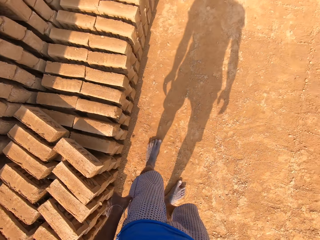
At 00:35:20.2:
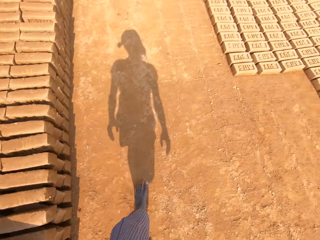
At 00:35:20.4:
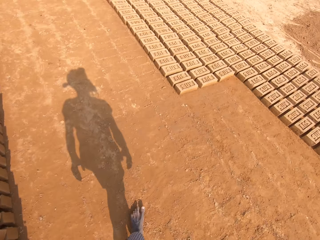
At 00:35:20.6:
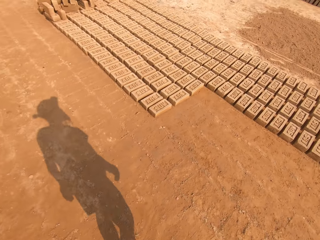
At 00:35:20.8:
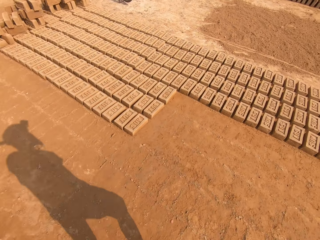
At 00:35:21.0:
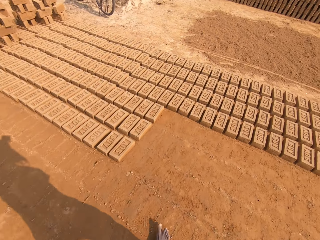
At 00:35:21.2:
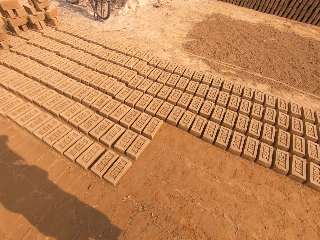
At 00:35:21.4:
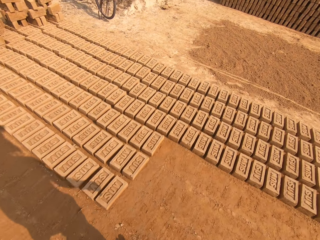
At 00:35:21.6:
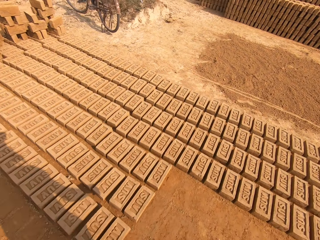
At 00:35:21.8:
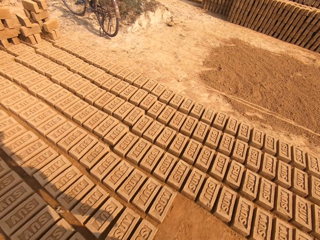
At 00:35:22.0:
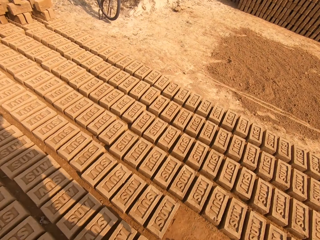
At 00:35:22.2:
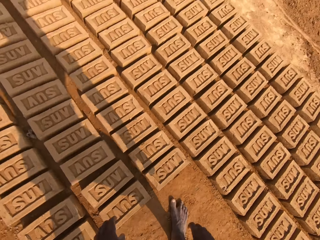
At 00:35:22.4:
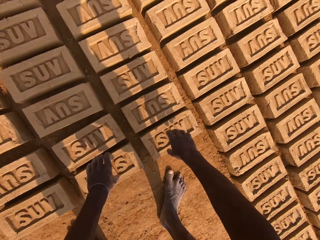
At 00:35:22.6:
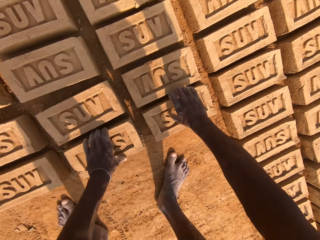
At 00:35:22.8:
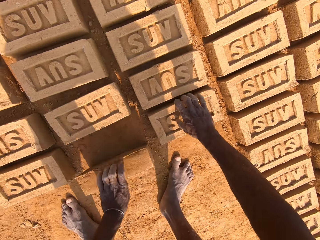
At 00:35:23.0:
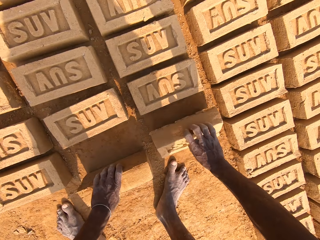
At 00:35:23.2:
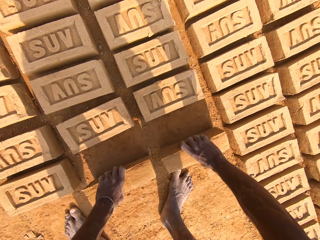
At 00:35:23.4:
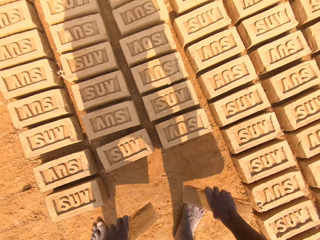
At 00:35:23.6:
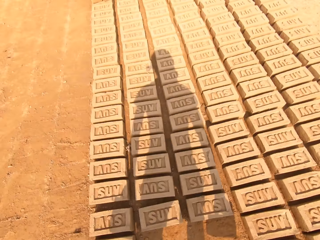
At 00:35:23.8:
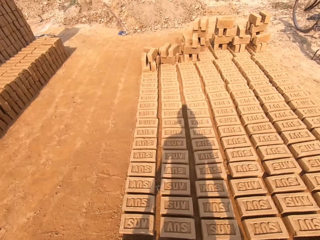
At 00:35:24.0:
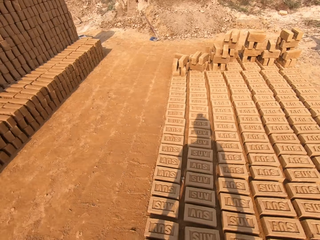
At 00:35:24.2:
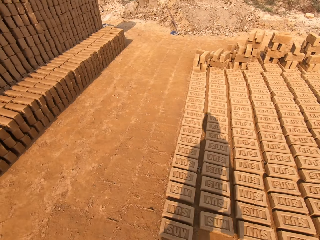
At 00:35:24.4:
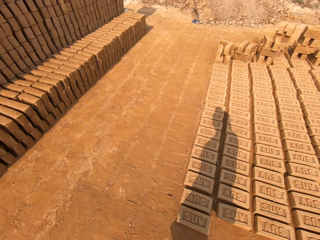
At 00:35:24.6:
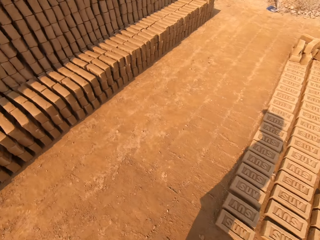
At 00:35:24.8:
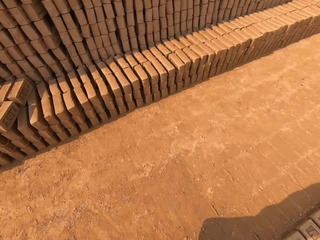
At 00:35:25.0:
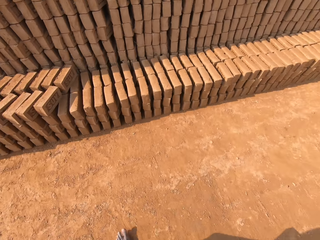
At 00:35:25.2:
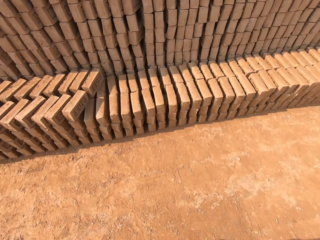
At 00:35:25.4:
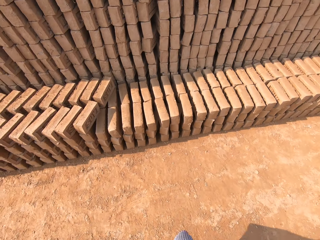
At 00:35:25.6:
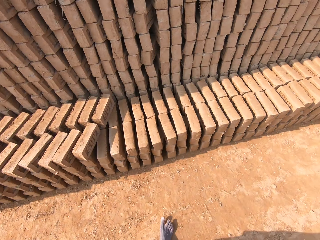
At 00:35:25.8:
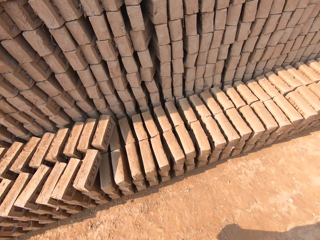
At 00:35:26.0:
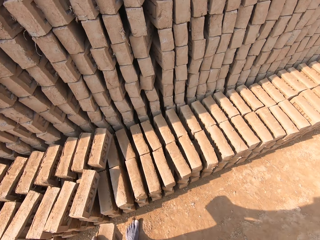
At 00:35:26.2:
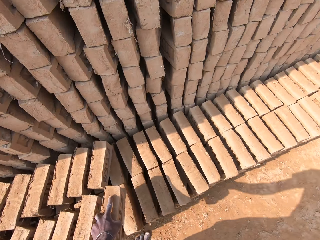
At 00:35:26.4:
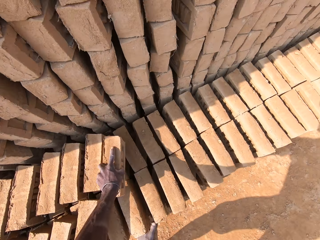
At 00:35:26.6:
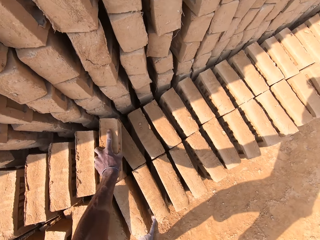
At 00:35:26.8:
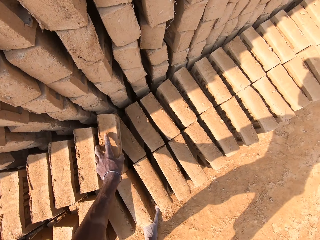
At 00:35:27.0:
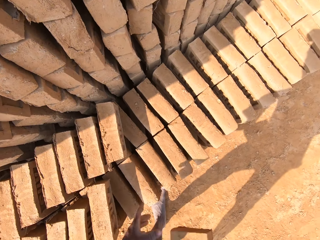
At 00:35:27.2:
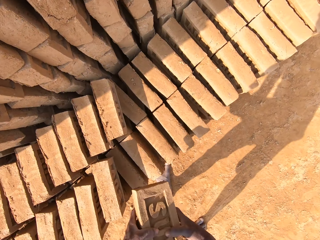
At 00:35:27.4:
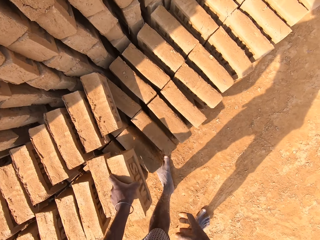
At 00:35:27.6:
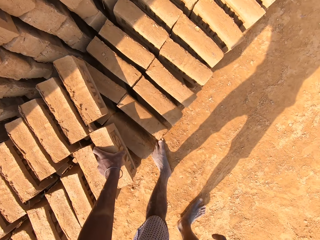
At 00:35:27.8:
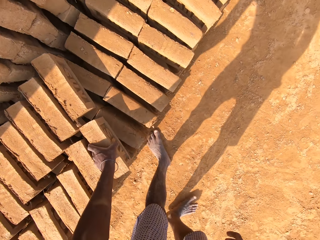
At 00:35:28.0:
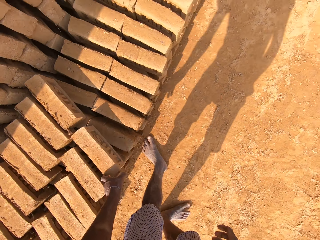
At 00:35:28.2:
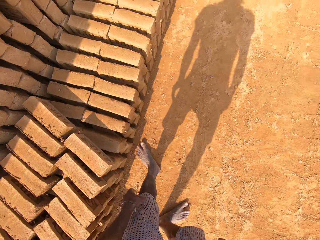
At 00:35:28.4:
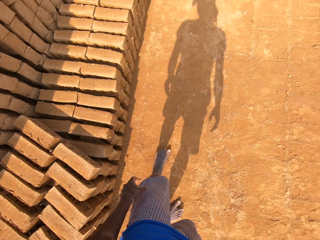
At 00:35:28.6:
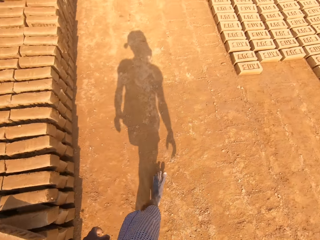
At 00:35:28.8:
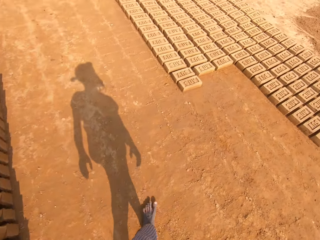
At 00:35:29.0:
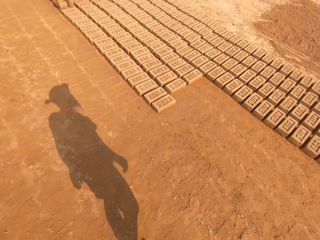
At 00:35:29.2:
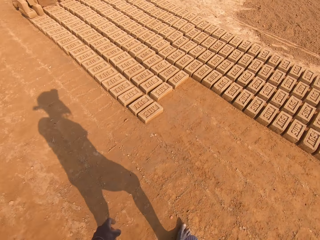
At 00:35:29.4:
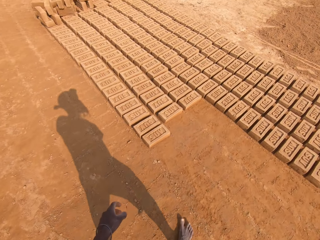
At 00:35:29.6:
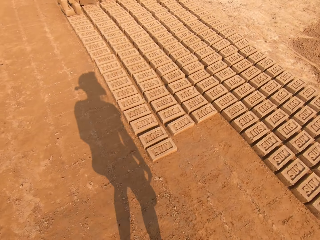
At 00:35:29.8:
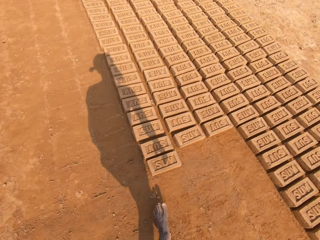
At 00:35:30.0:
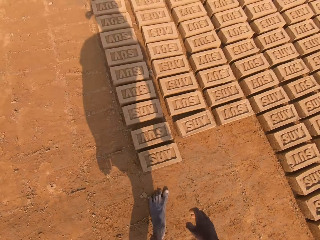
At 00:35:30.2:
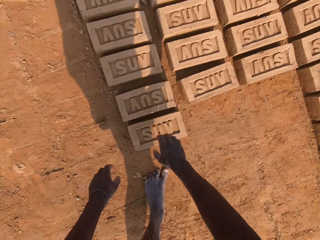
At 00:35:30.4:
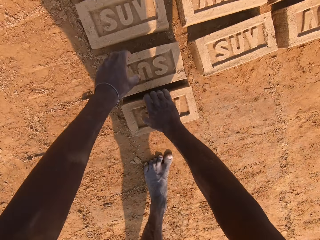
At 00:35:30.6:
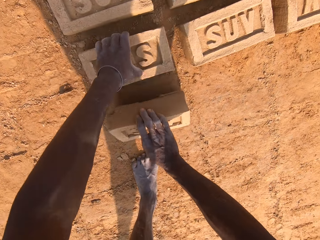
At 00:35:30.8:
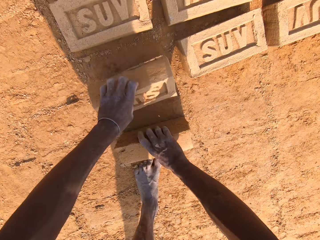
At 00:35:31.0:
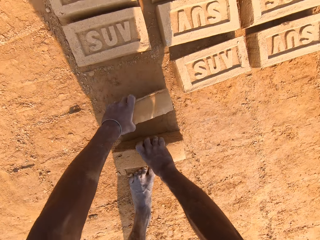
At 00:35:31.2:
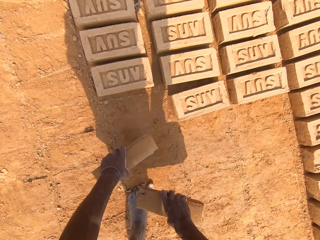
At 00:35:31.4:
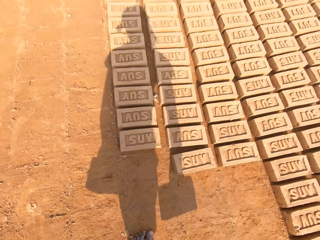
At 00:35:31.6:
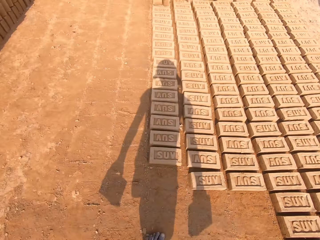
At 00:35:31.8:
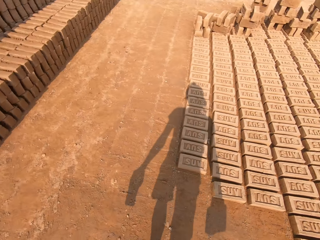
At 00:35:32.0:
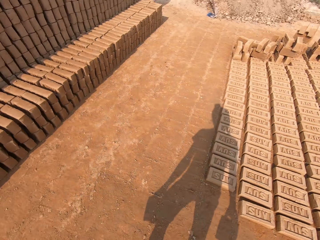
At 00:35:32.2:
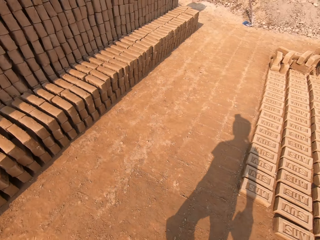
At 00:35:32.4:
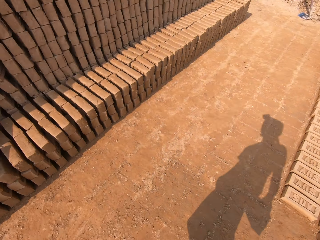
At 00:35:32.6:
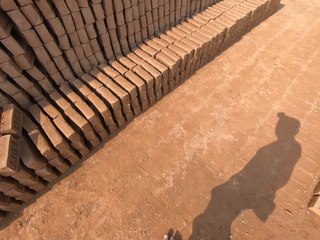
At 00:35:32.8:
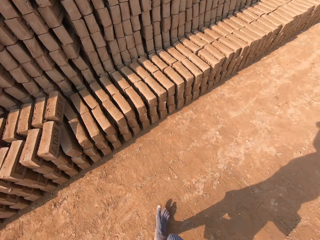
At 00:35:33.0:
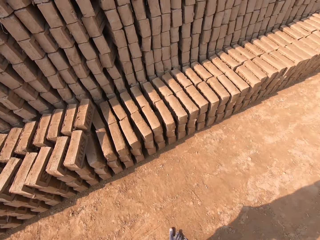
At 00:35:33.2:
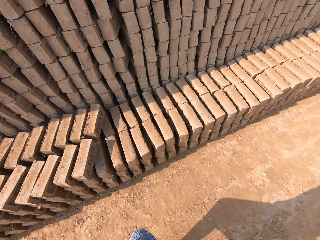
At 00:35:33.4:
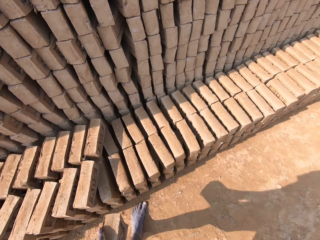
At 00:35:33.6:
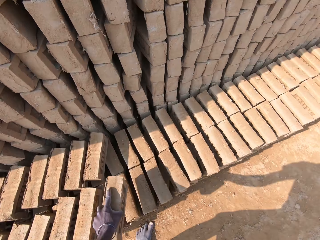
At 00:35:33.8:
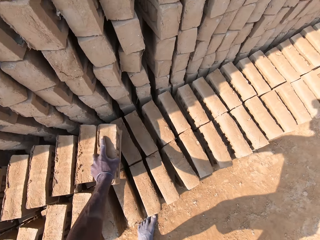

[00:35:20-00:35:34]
The camera wearer walks across the field. They pick up a block or brick from the ground. They walk across the field. They put the block down, switch the block from the right hand to the left and drop the bricks on the brick. They walk across the field. They pick up the block and pick up the bricks from the ground. They walk across the field.

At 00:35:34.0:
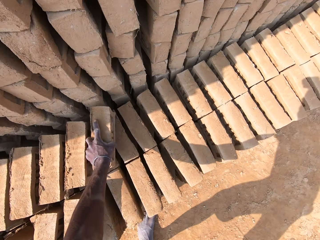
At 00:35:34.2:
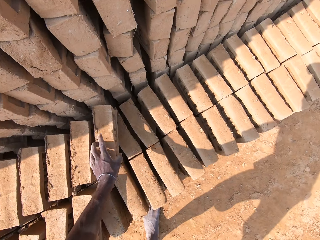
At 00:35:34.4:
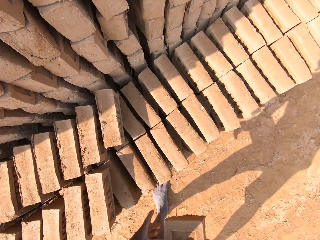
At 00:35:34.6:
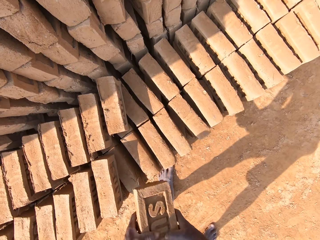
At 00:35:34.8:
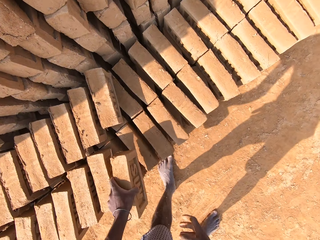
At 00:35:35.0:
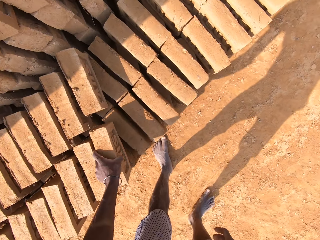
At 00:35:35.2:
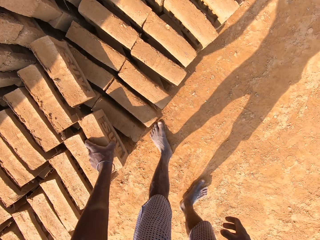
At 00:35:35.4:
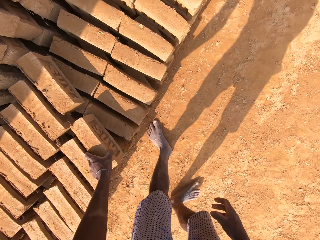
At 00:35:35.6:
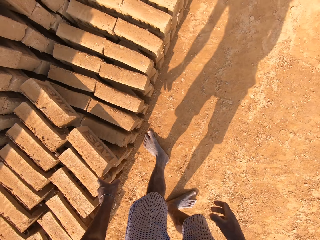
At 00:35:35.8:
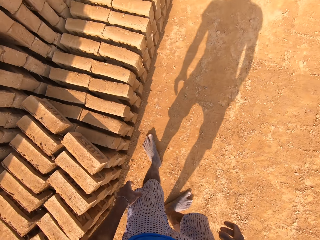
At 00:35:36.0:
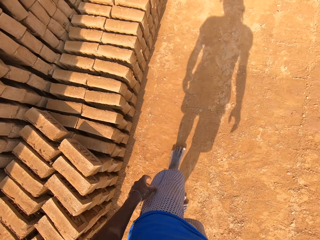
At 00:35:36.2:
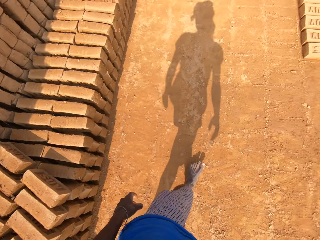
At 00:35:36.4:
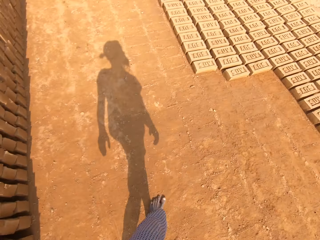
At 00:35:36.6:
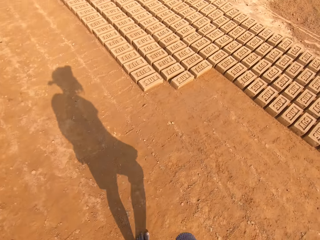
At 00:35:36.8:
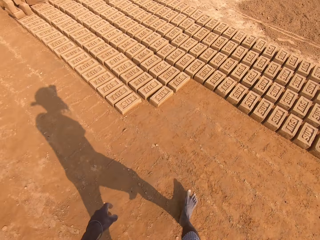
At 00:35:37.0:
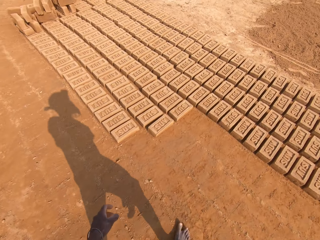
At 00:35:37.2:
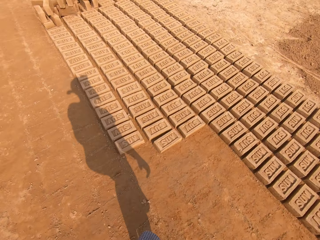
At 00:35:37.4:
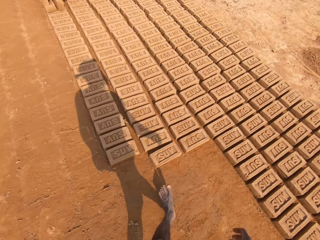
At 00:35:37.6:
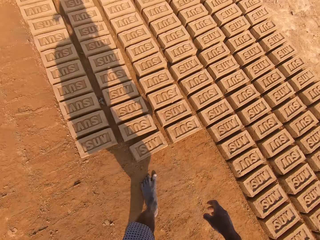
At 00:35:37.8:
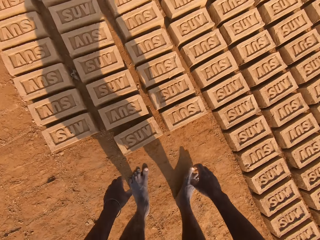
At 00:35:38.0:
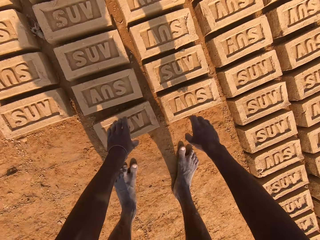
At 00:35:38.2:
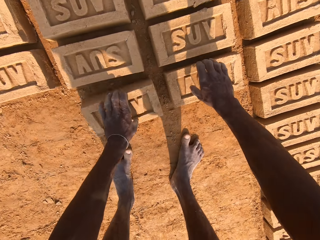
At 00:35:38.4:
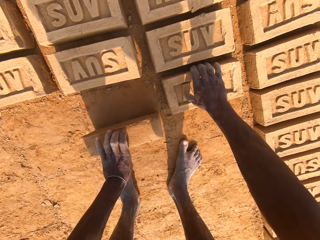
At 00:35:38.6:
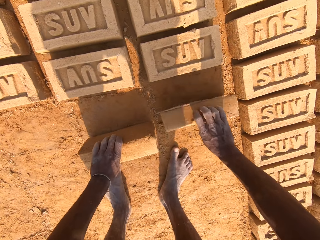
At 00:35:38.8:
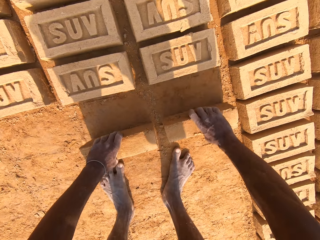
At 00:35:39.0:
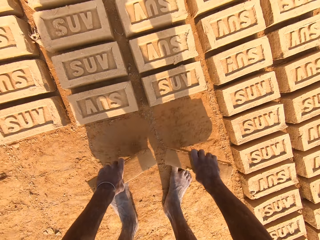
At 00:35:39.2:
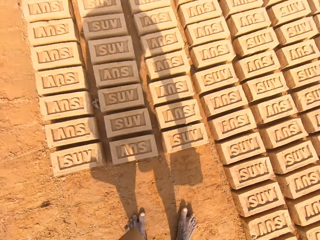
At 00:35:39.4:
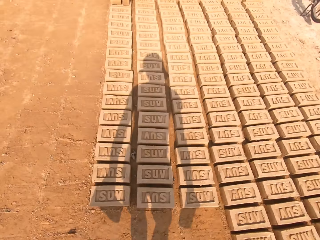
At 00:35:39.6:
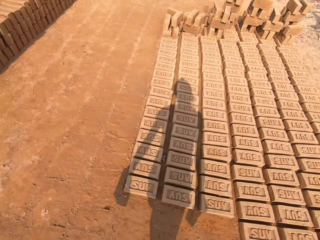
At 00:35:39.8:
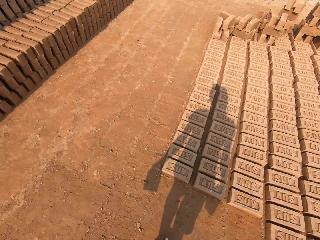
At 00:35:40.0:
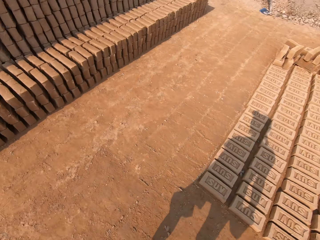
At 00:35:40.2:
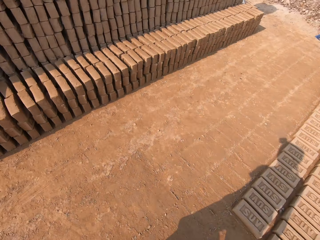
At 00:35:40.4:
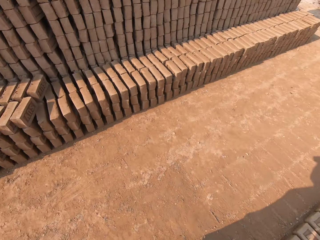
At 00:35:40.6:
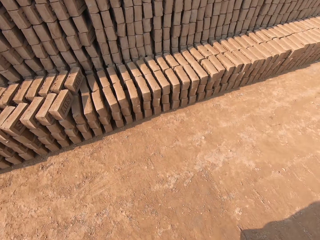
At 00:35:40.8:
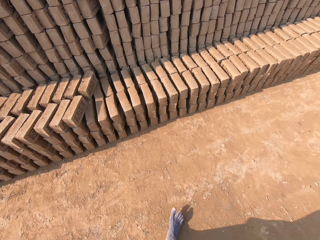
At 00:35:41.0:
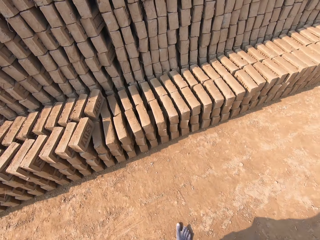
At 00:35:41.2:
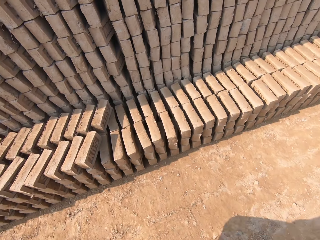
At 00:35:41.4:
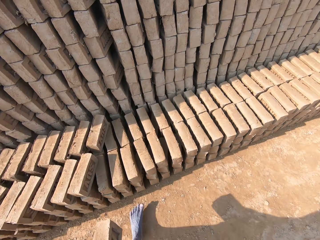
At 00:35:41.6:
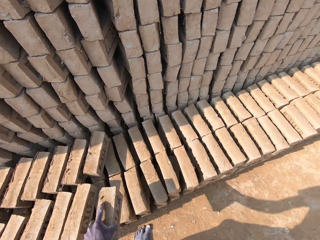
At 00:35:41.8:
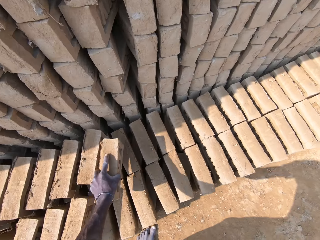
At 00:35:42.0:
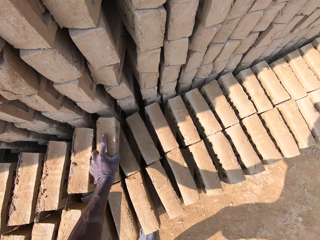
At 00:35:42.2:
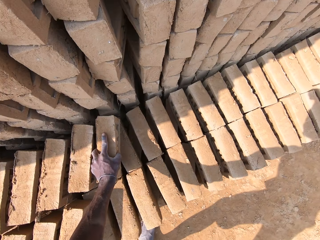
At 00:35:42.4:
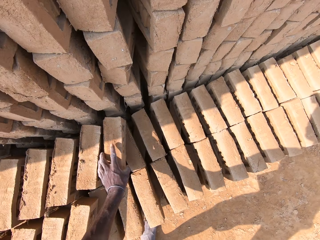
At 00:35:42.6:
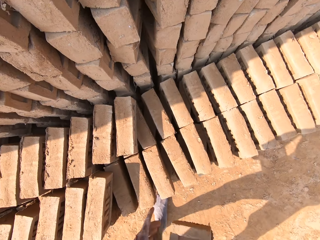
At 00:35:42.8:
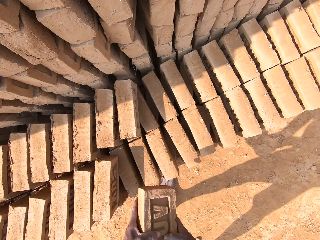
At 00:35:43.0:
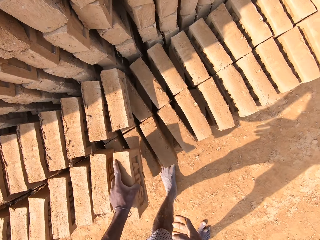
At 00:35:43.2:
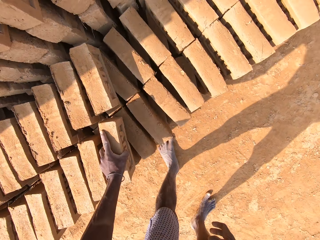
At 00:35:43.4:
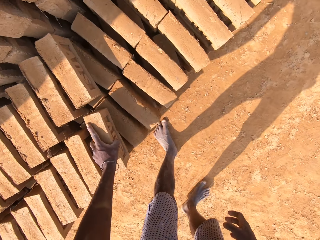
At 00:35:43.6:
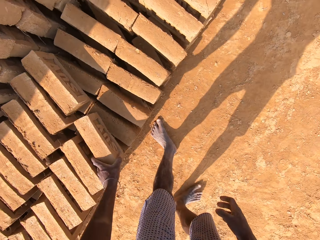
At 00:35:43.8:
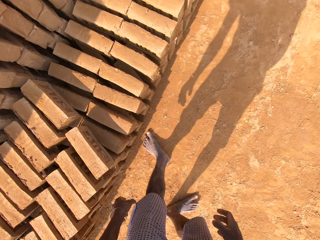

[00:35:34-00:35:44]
The camera wearer puts a block or brick down, switches the block from the right hand to the left and drops the bricks on the brick. They walk across the field. They pick up the block and pick up the bricks from the ground. They walk across the field. They put the block down, switch the block from the right hand to the left and drop the bricks on the brick.
